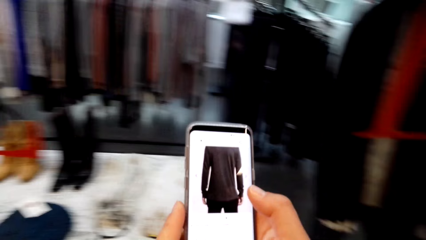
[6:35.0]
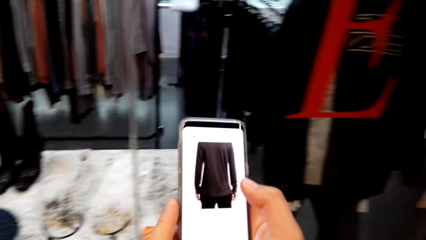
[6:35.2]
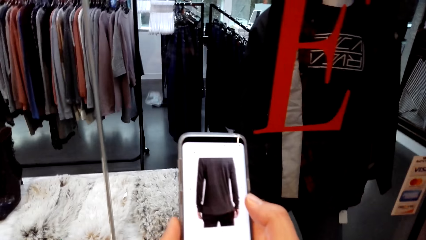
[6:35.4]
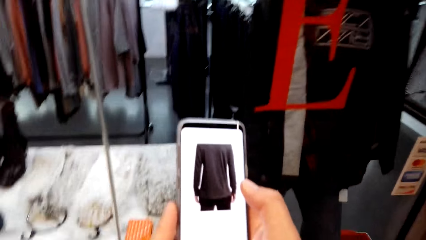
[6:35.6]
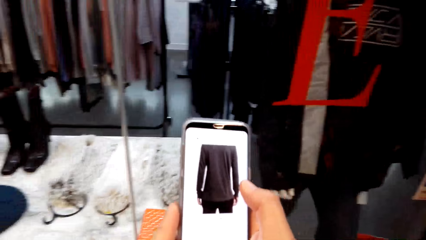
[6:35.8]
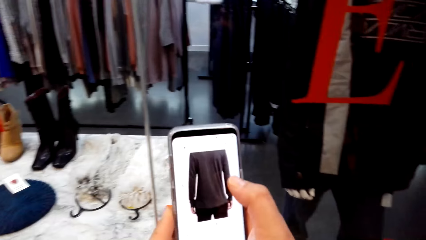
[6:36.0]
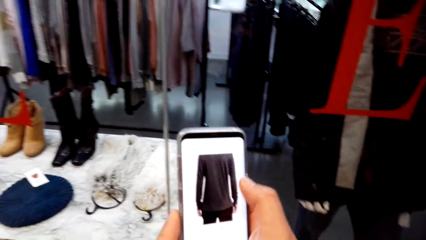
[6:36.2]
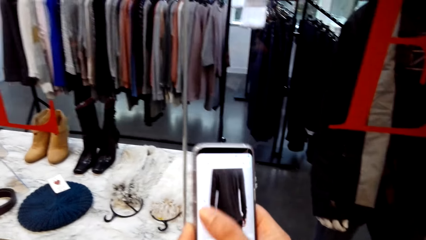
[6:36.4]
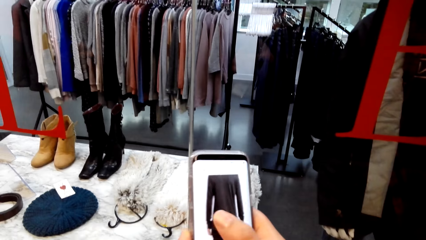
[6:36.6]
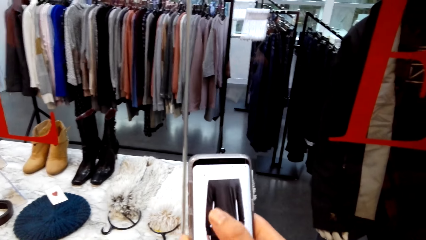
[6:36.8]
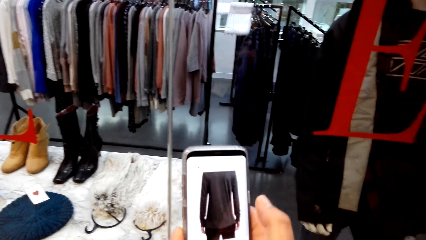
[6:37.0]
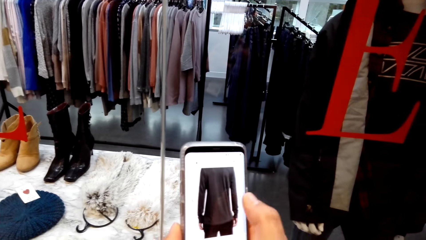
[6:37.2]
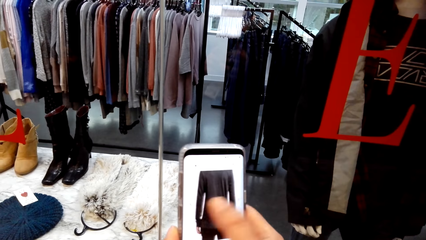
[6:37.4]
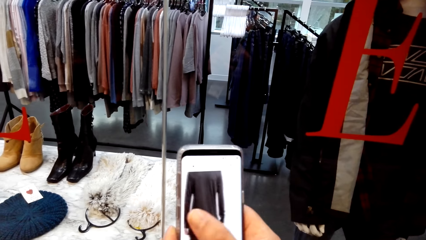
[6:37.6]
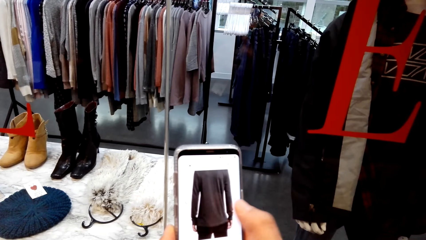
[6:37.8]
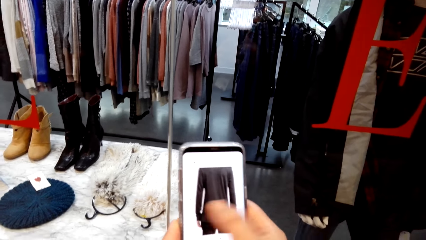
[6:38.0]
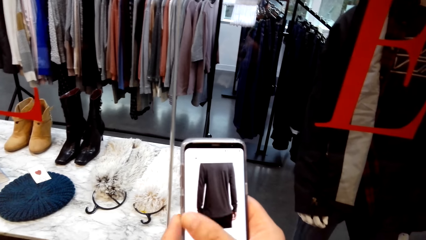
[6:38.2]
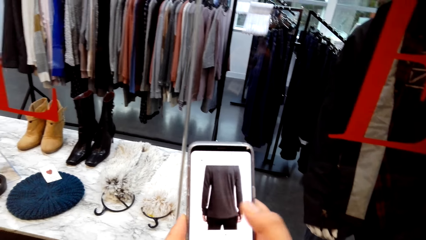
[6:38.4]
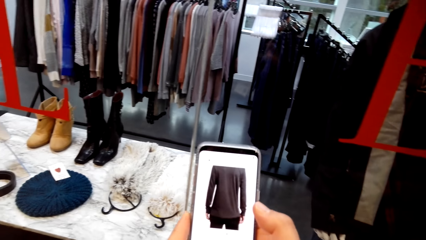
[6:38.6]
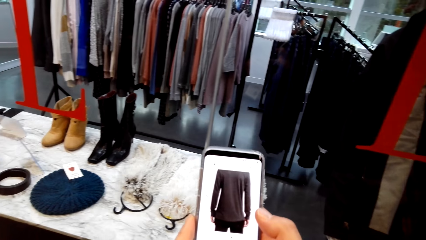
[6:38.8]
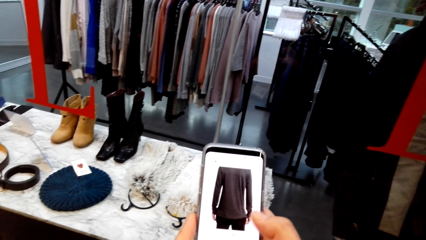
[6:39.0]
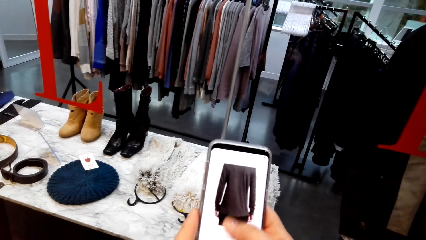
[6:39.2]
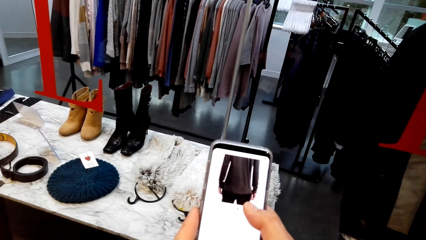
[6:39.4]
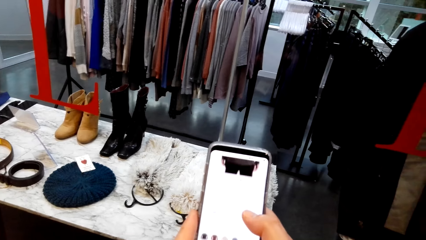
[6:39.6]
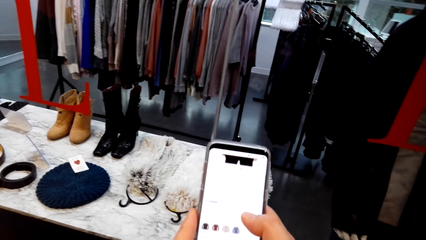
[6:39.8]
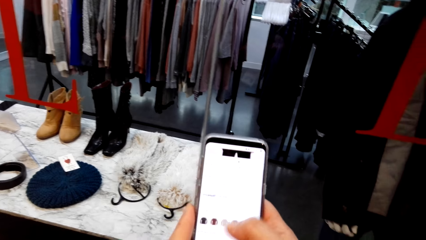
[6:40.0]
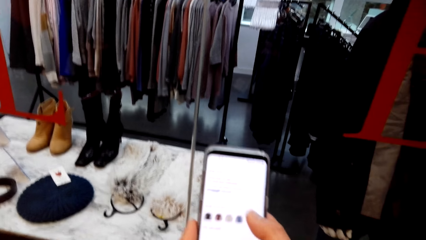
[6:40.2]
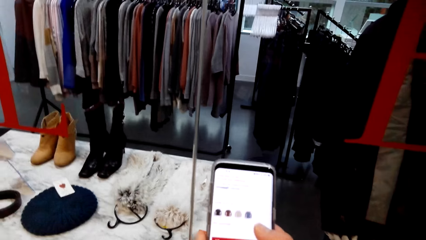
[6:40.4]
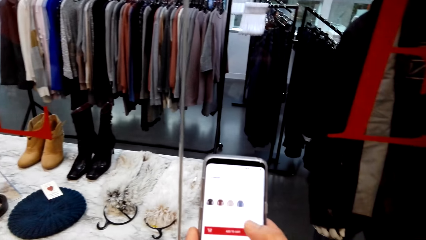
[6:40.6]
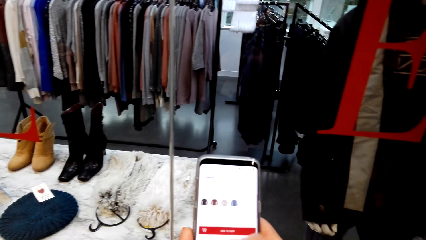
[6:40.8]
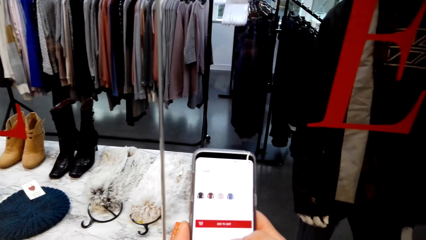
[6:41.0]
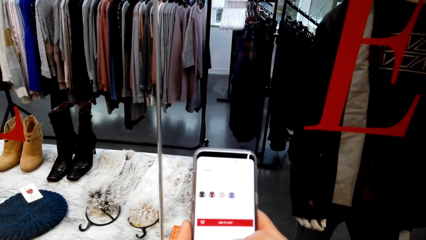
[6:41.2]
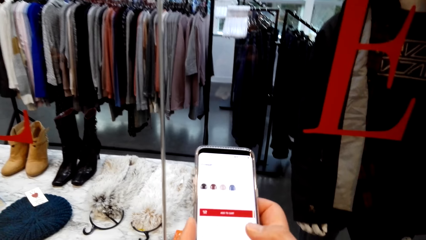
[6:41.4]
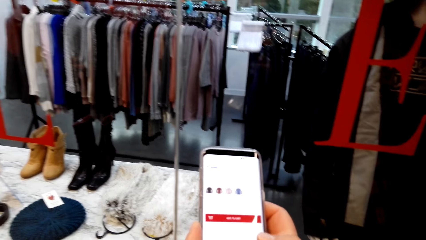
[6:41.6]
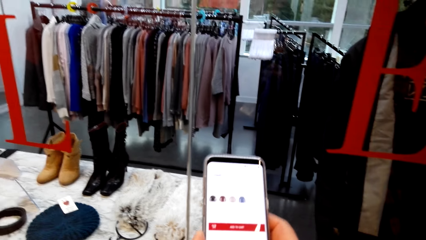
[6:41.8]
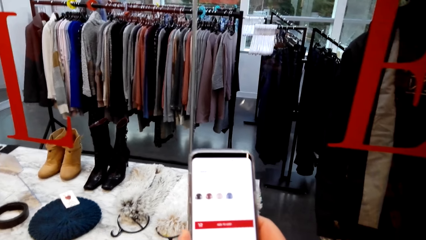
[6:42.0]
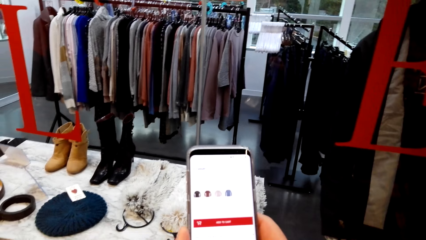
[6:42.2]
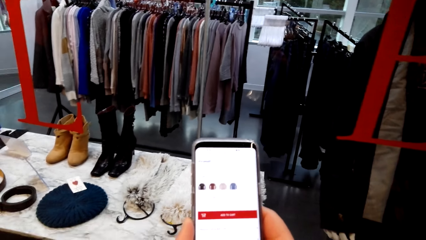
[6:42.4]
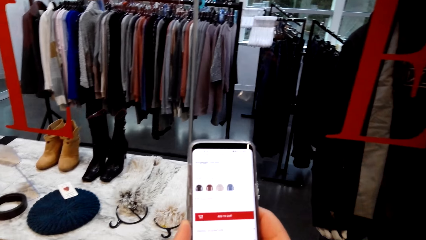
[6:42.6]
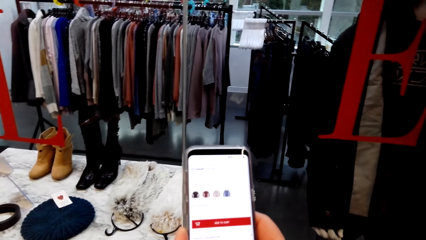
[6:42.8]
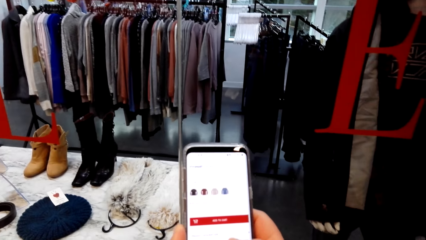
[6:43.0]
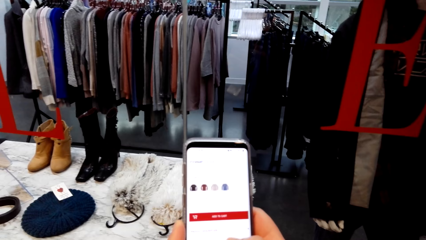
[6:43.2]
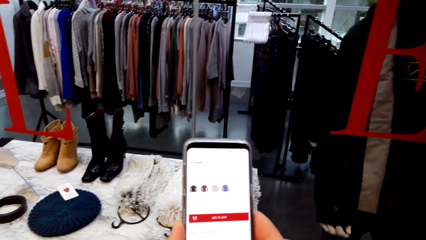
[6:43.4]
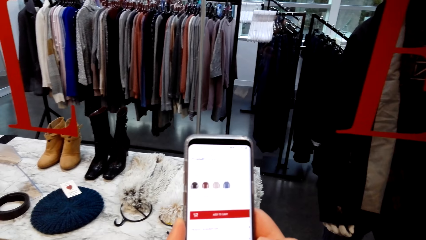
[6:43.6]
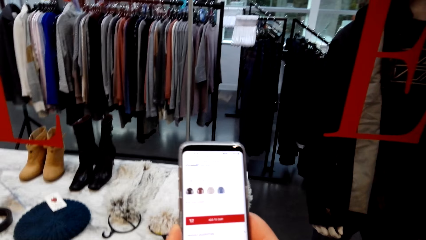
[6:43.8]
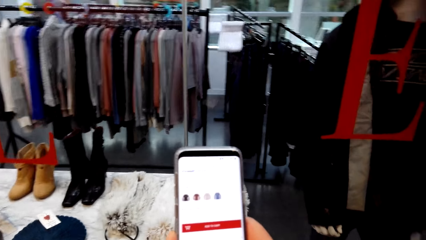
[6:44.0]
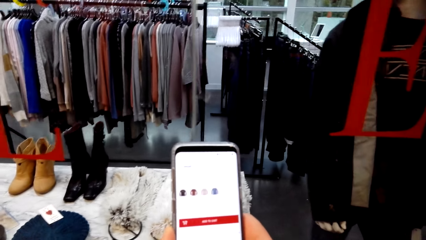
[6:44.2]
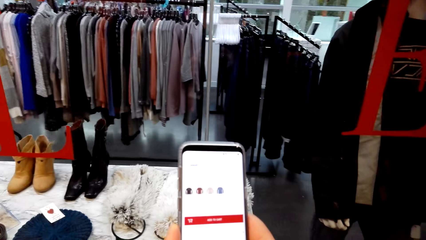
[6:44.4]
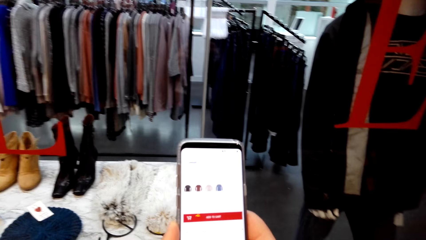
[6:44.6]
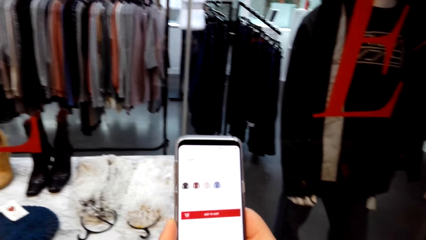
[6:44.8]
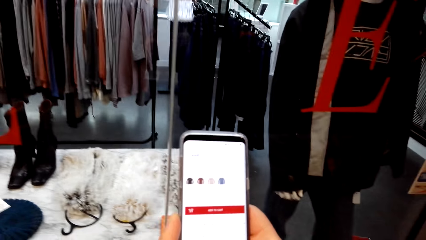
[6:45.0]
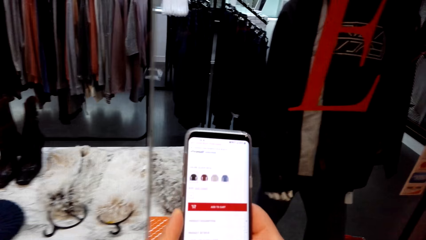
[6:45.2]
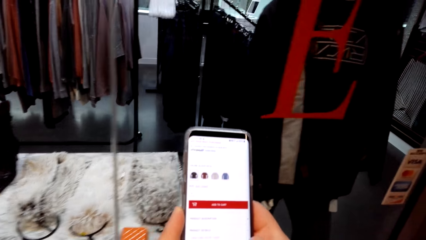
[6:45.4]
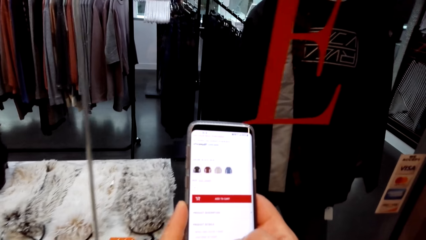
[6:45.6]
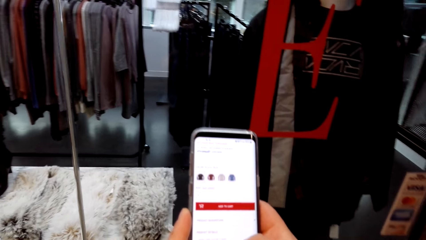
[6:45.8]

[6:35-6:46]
The camera wearer looks at the phone screen. They look at the phone screen again and talk to a man. They hold a phone with both hands in the store. They talk to the man and touch the phone screen. They touch the phone screen again and look at the phone screen. The man talks to the camera wearer. The camera wearer scrolls the phone with the right hand in the store. They look at the phone screen, touch the phone screen and talk to the man.

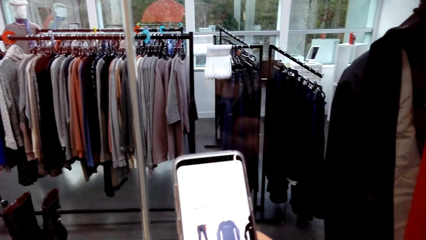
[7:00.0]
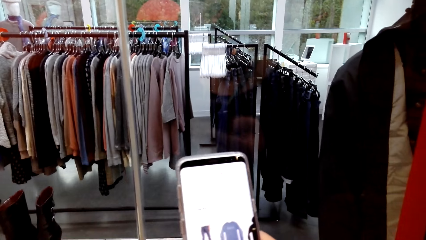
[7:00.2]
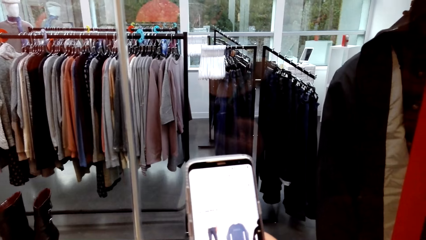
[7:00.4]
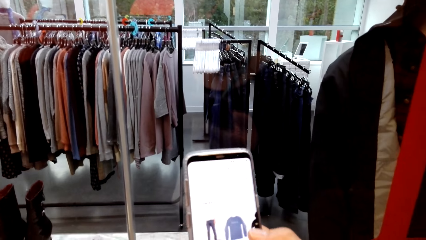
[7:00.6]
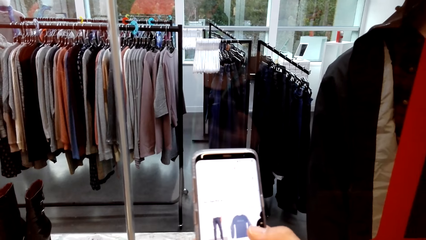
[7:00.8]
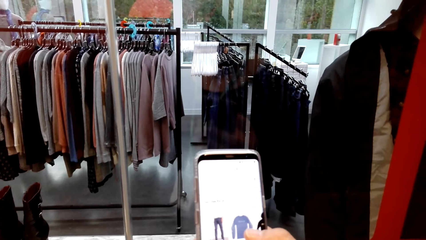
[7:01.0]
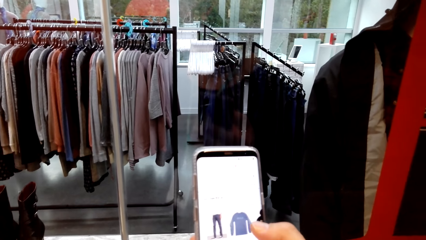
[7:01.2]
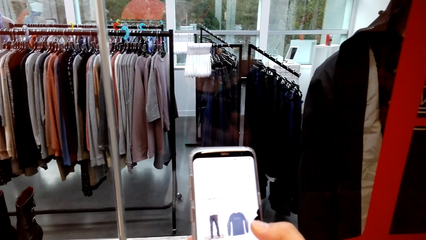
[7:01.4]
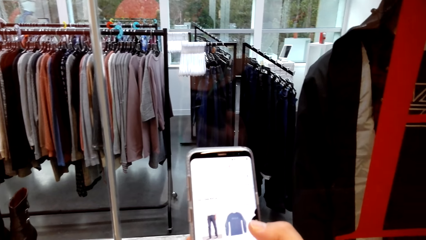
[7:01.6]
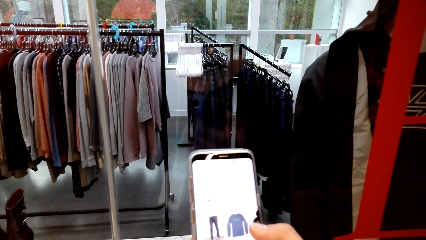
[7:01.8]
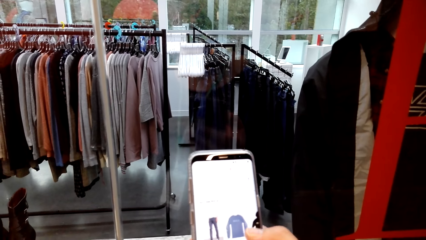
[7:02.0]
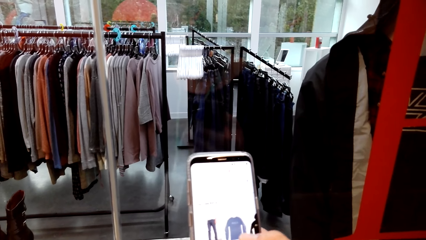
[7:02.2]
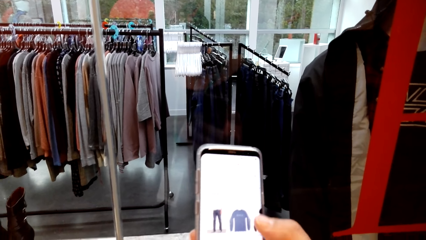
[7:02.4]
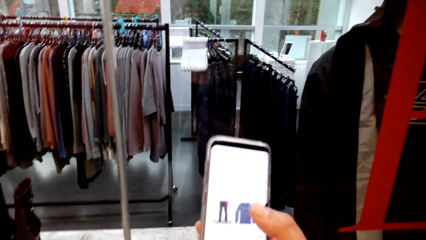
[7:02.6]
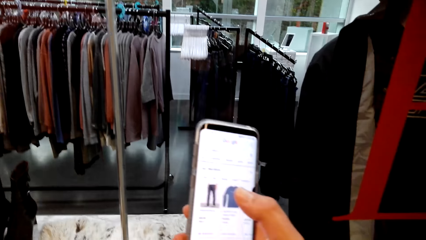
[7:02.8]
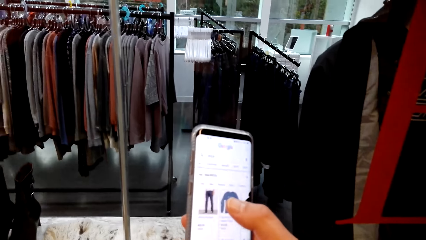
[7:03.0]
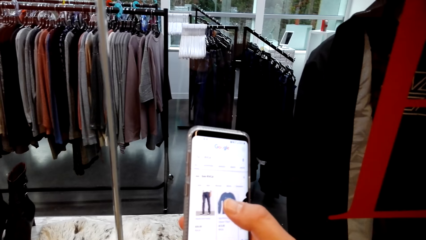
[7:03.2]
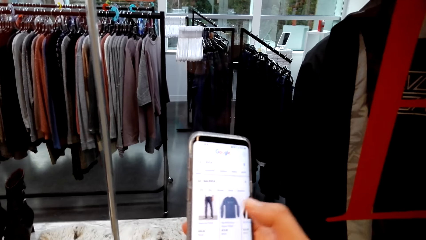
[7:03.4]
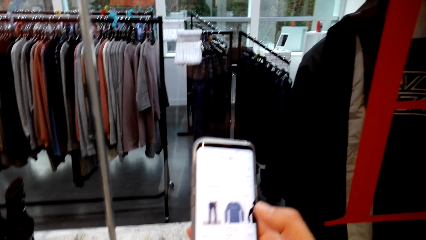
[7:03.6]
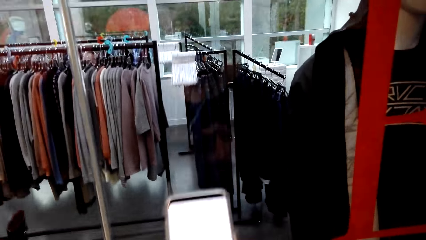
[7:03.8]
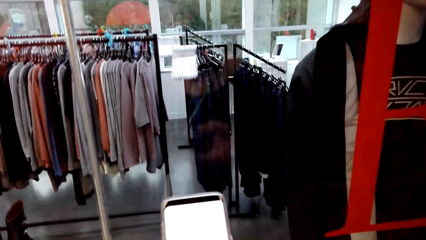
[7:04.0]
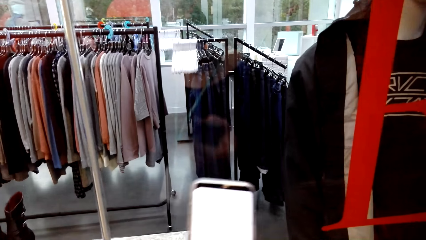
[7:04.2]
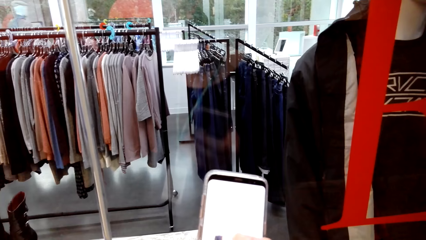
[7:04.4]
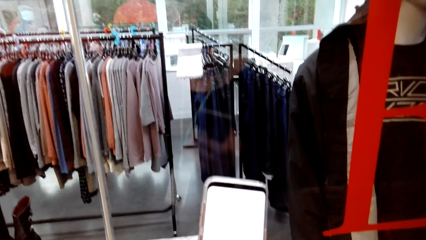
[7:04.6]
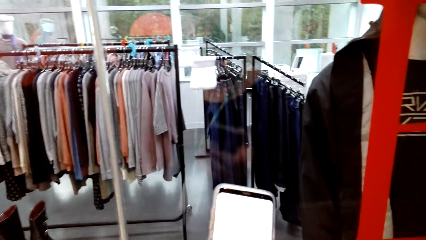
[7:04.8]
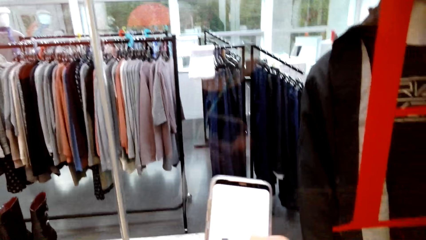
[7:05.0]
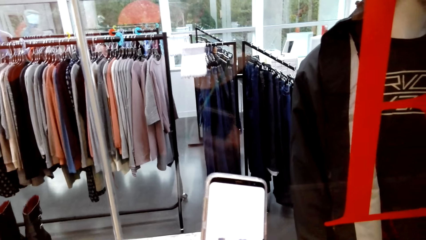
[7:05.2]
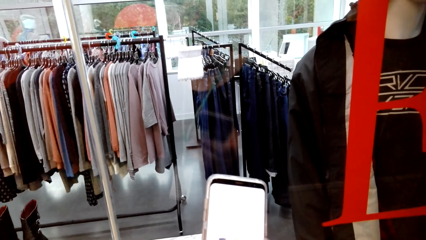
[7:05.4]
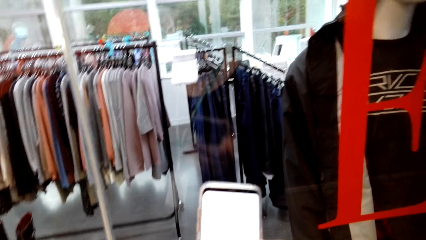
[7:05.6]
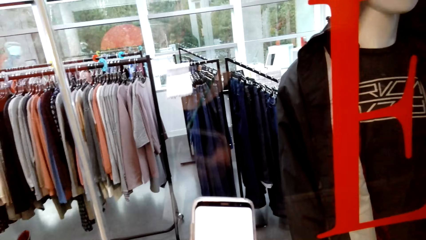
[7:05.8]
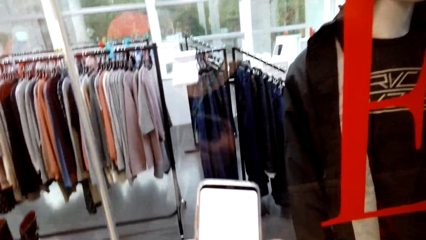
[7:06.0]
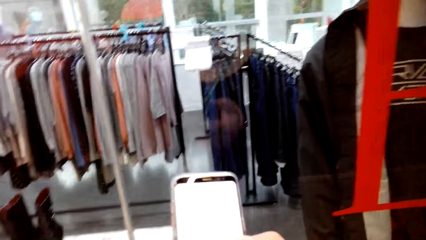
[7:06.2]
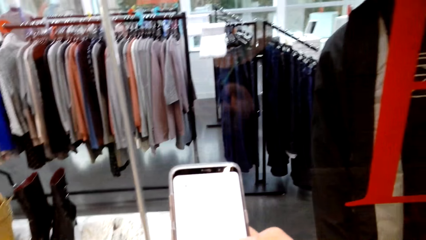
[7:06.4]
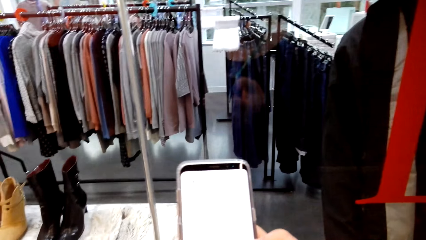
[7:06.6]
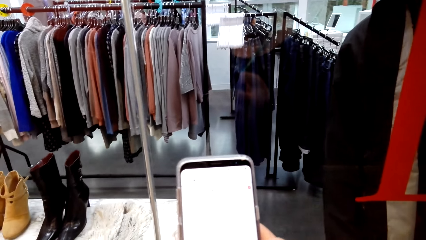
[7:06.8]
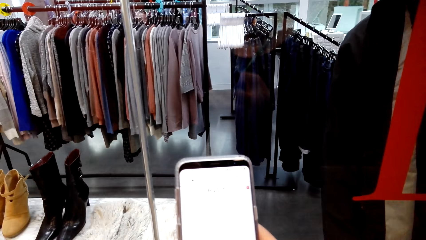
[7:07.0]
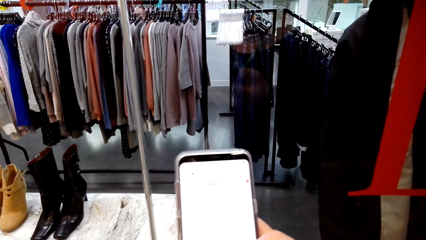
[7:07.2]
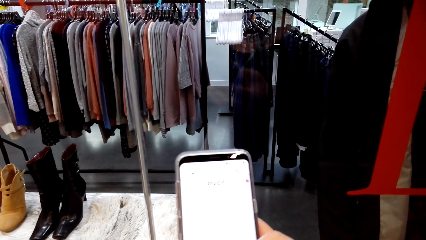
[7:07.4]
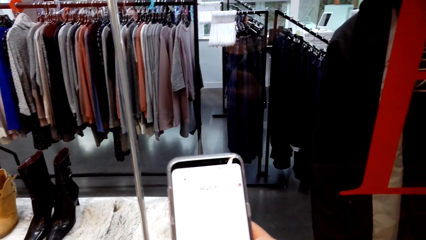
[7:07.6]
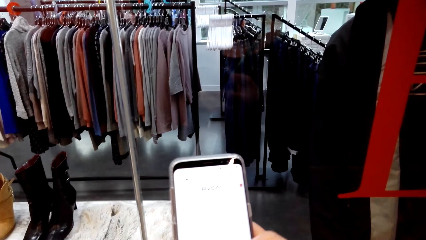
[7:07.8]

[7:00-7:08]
The camera wearer looks at the phone screen and touches the phone screen. They look at the phone screen, touch the phone screen and talk to a man.
